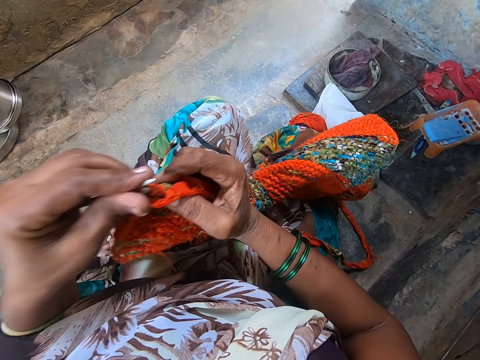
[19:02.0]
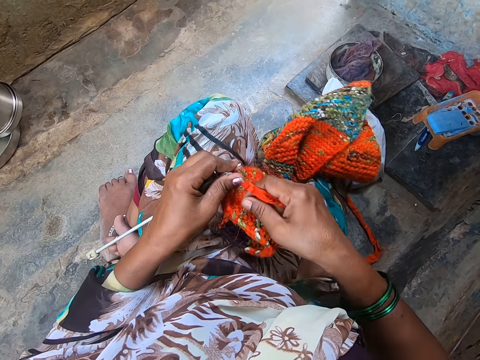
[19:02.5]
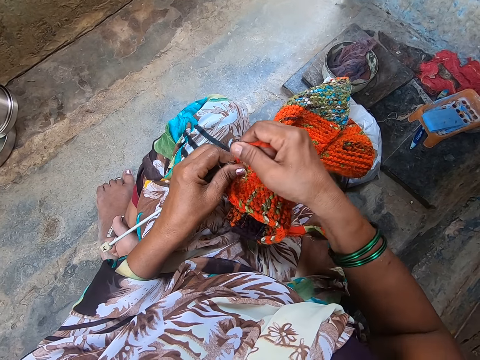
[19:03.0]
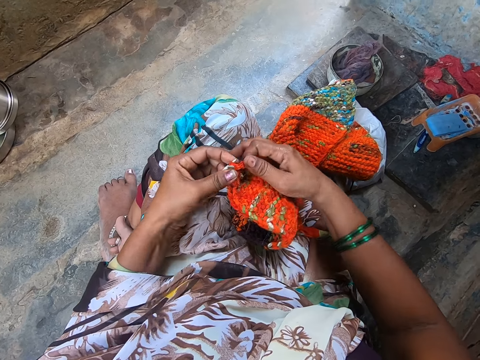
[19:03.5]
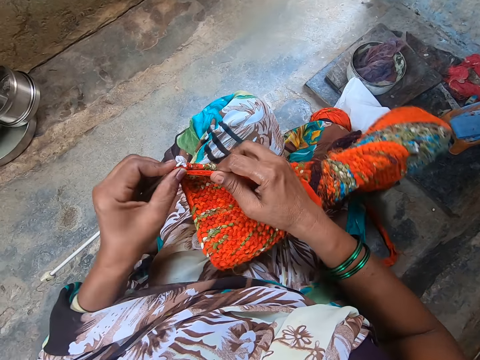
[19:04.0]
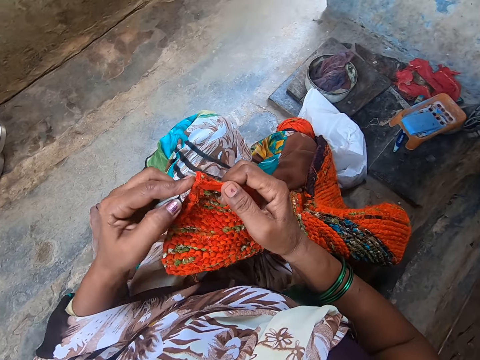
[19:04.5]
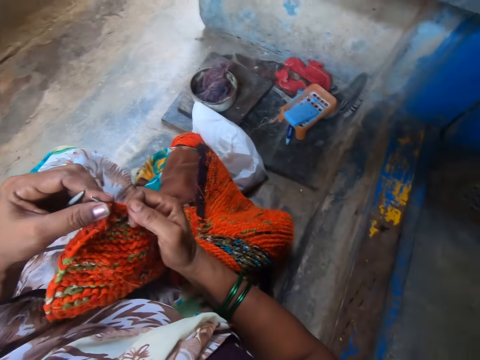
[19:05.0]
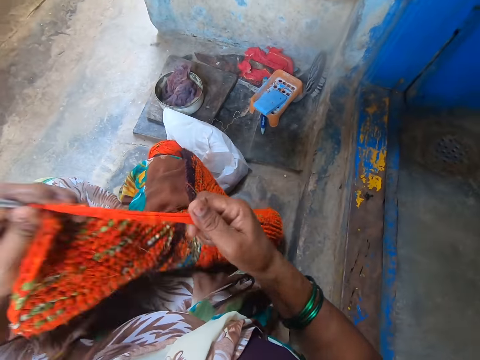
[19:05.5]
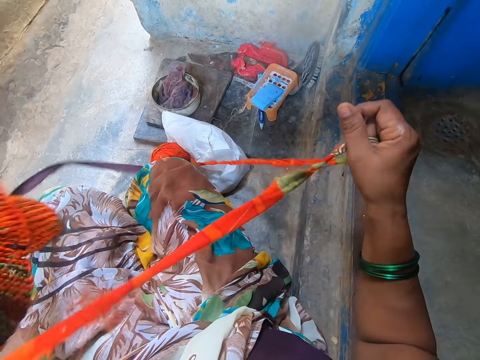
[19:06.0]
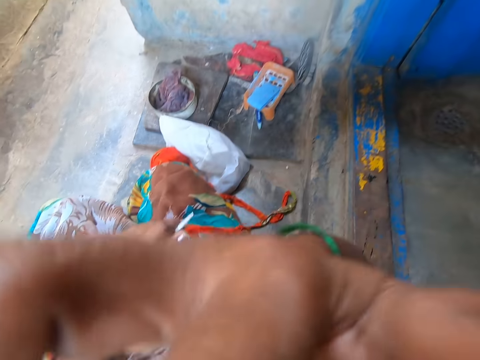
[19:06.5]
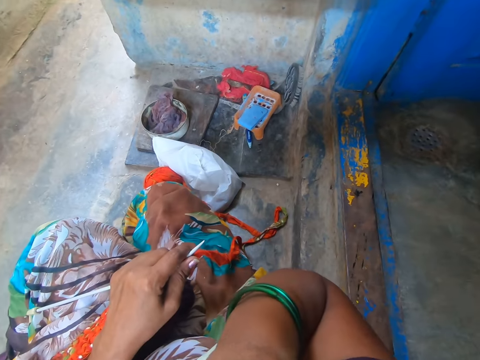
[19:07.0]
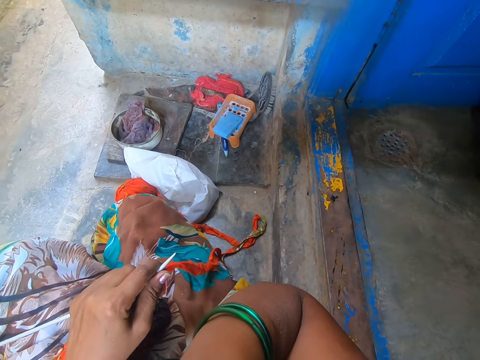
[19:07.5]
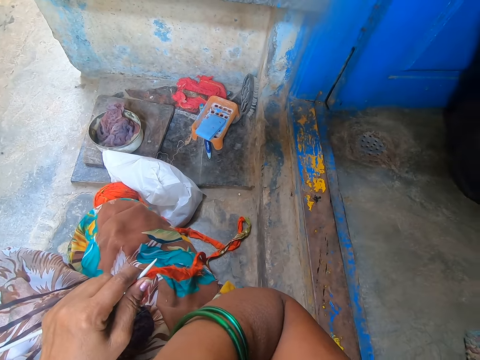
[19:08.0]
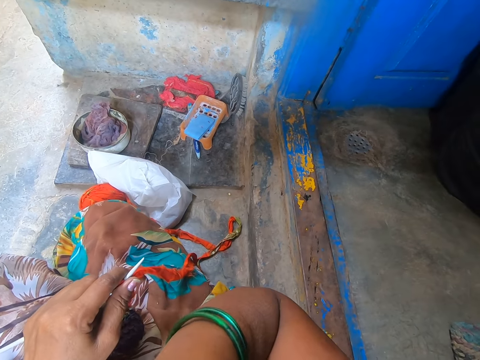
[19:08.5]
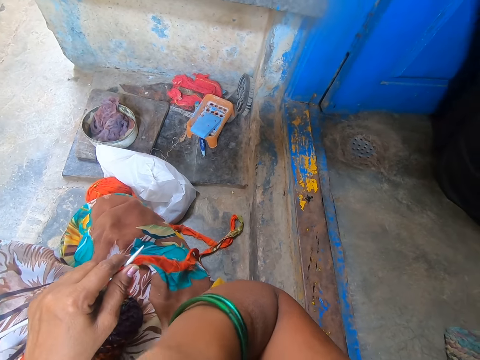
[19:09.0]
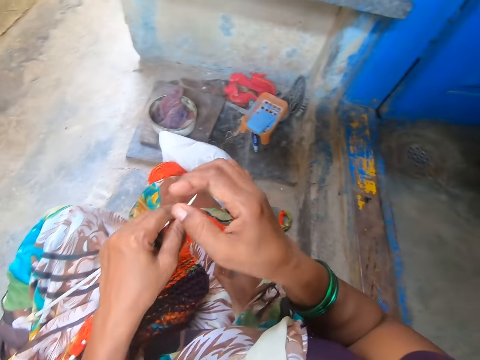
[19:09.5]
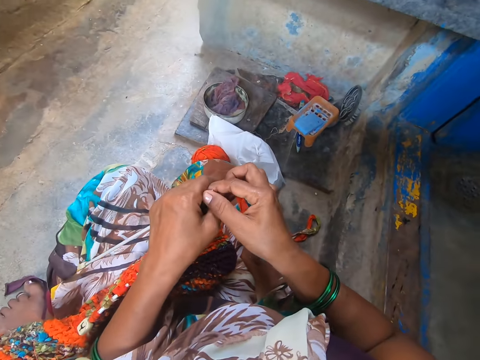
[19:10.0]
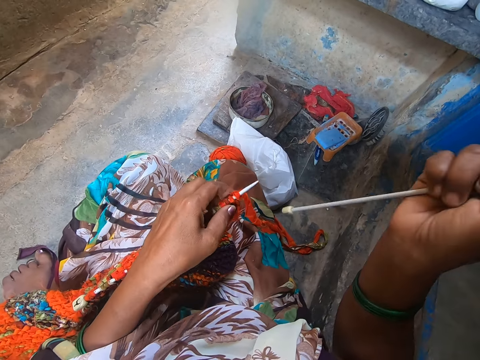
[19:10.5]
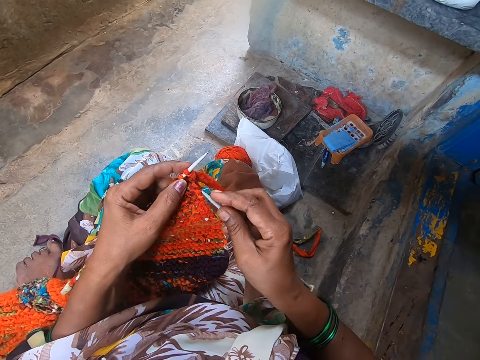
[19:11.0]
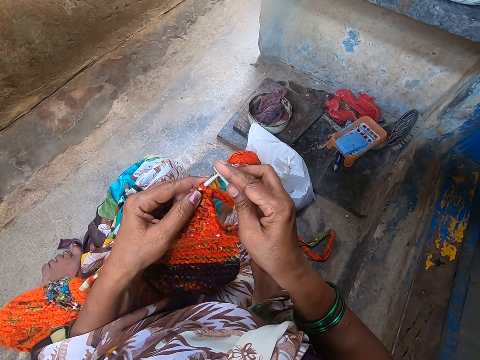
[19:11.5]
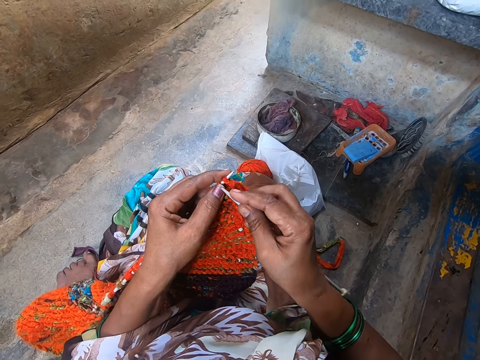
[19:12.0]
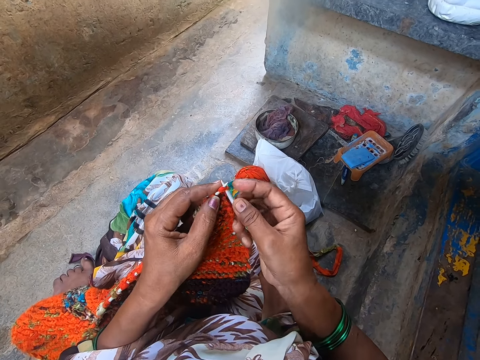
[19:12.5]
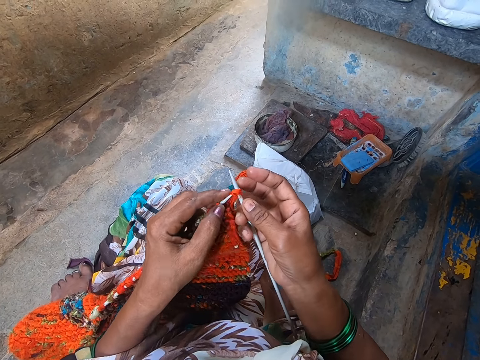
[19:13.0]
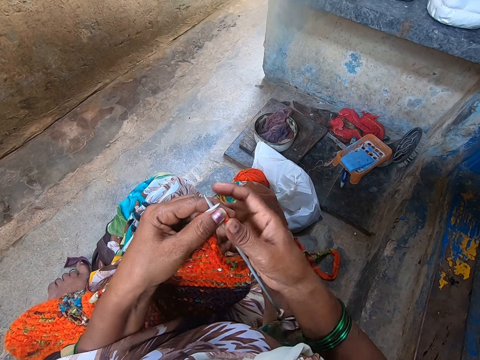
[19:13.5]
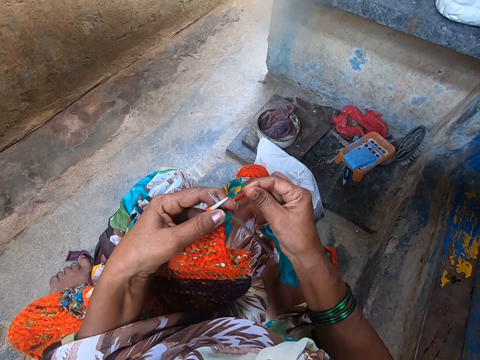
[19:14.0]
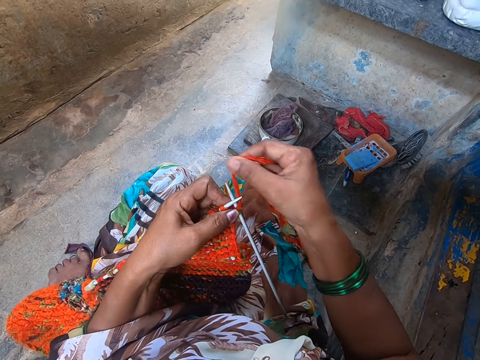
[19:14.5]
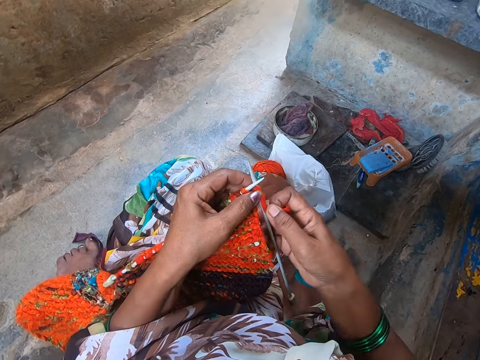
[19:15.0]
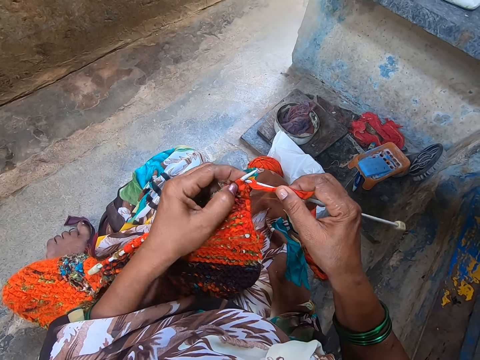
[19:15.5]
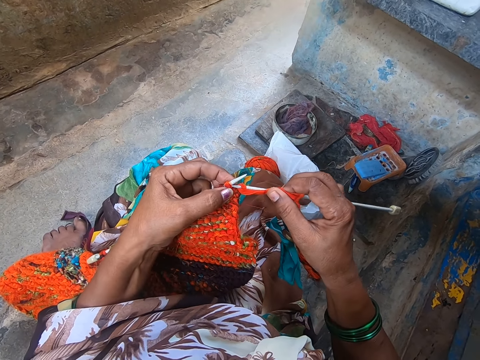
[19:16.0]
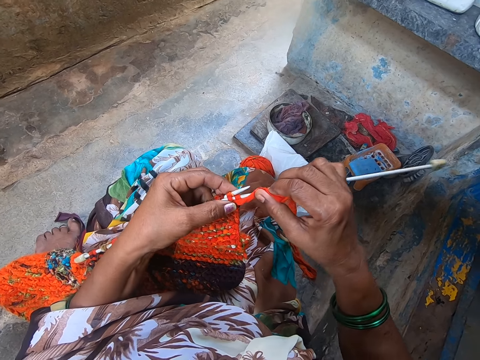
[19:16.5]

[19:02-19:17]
The camera wearer turns the crochet. She holds the knit fabric and the knitting needles with her left hand. She touches her face with her right hand. She holds a crochet hook. She passes a knitting needle from her left hand to her right hand. She knits the fabric with yarn and the knitting needles.

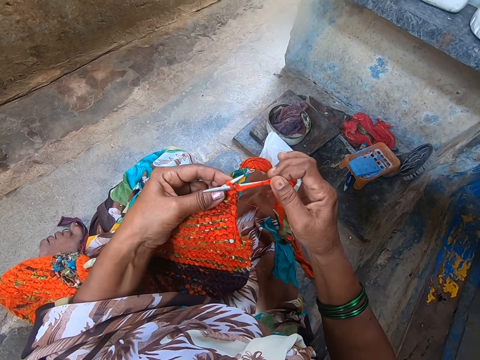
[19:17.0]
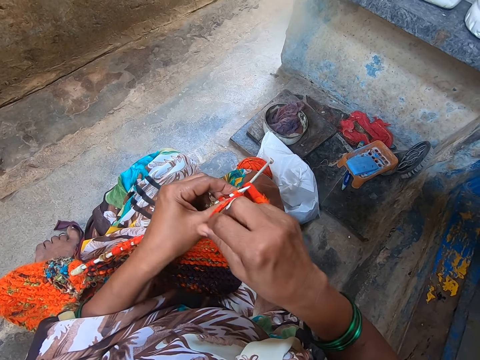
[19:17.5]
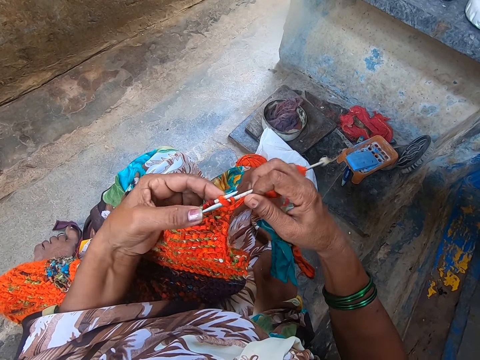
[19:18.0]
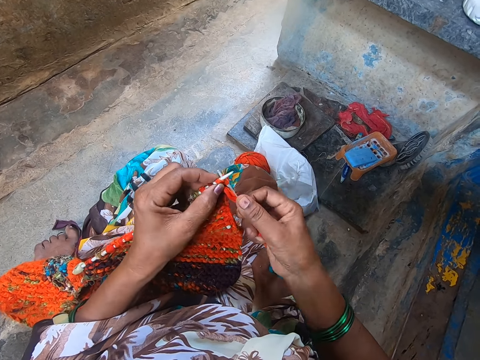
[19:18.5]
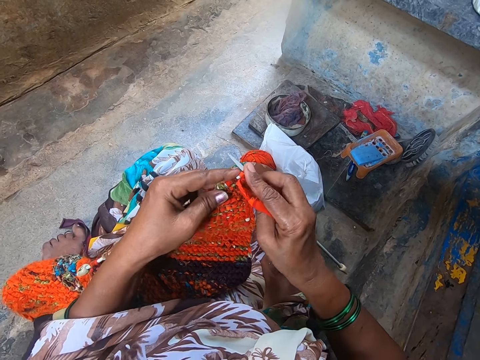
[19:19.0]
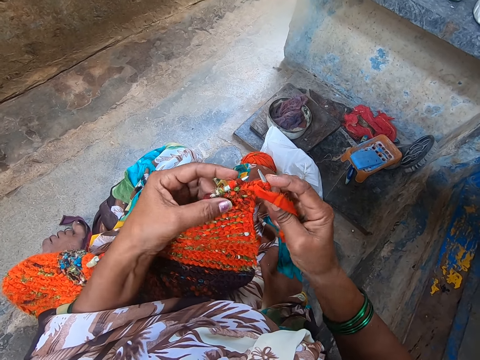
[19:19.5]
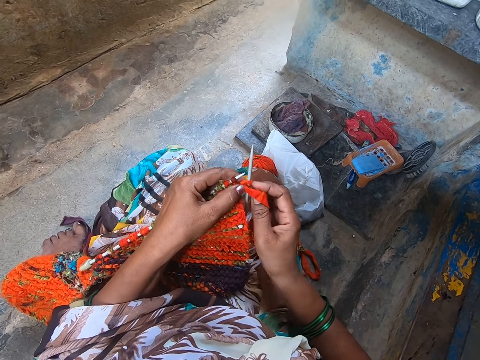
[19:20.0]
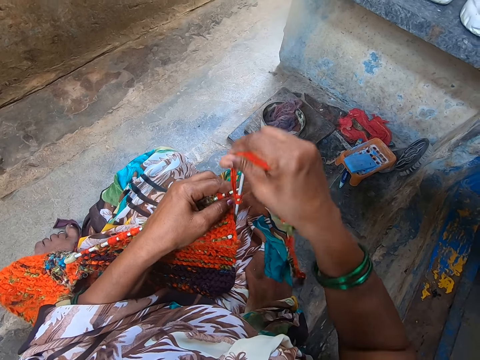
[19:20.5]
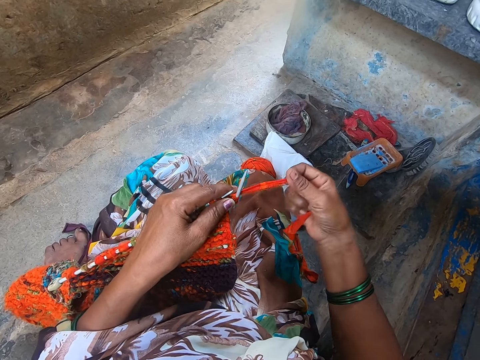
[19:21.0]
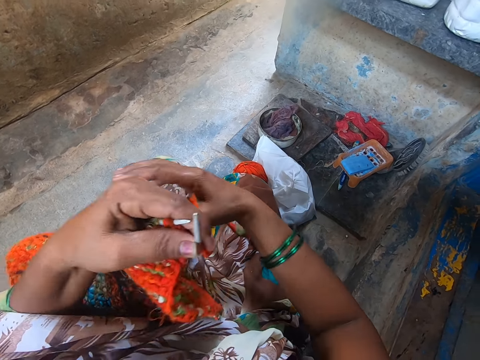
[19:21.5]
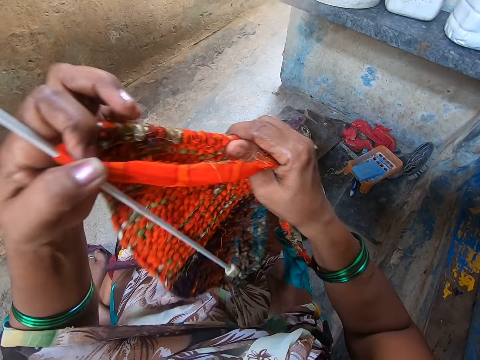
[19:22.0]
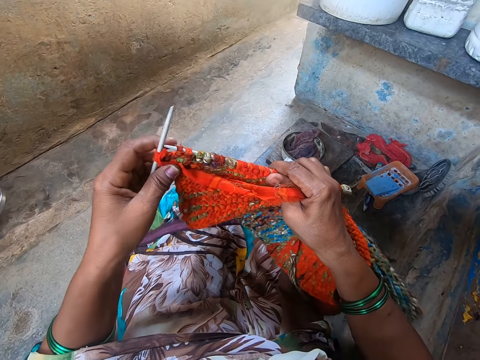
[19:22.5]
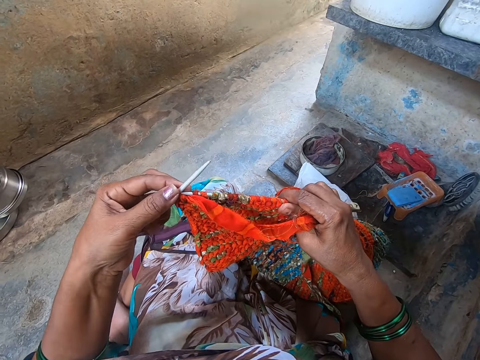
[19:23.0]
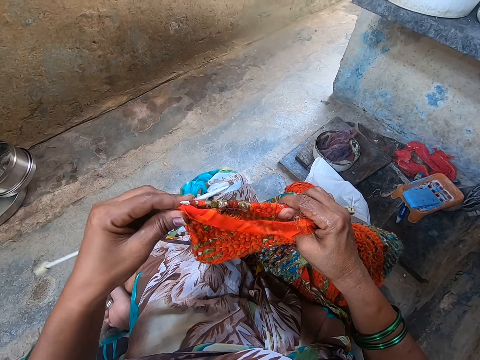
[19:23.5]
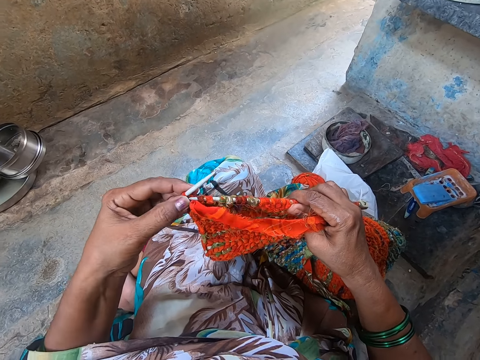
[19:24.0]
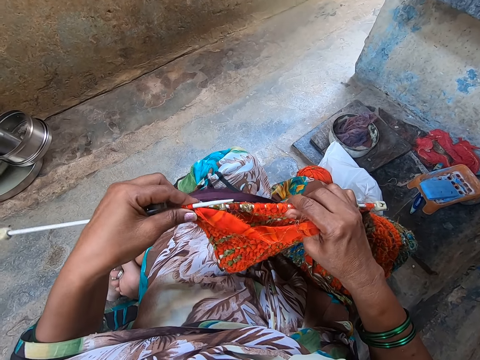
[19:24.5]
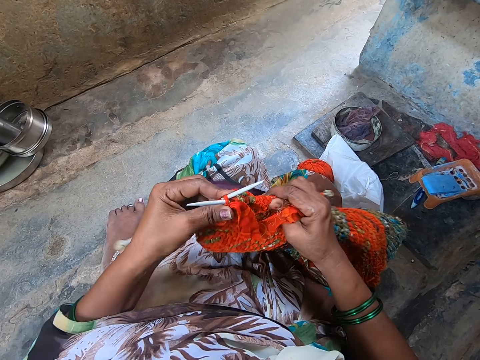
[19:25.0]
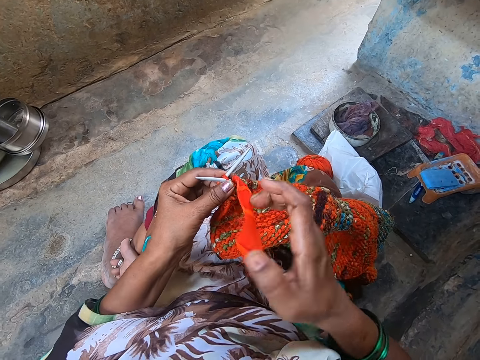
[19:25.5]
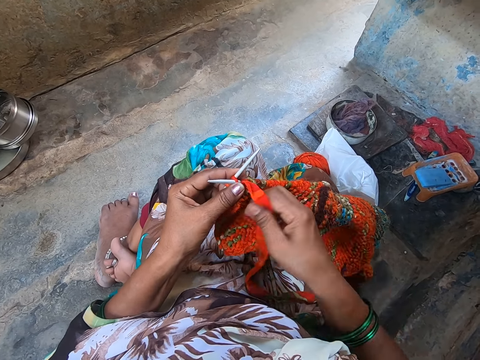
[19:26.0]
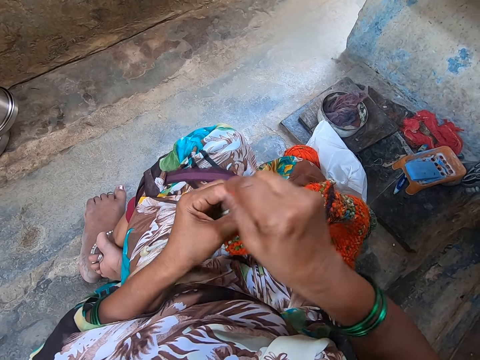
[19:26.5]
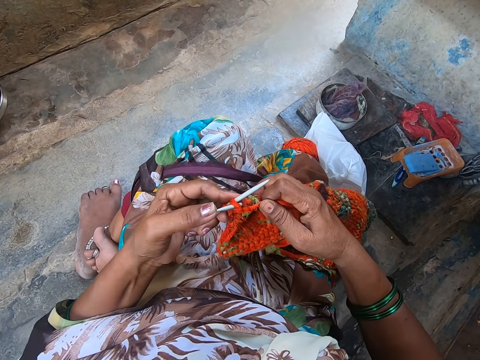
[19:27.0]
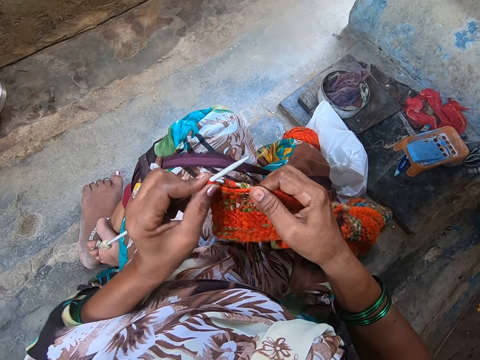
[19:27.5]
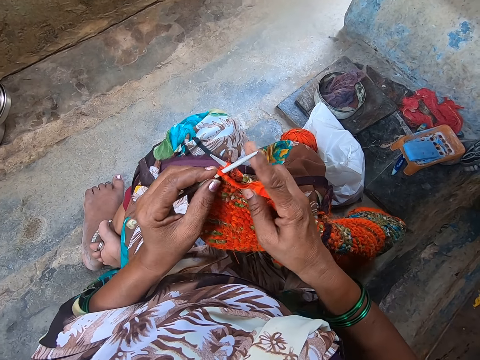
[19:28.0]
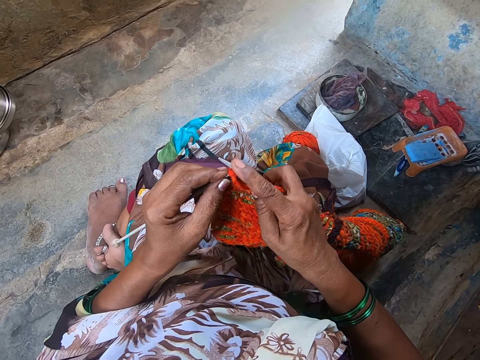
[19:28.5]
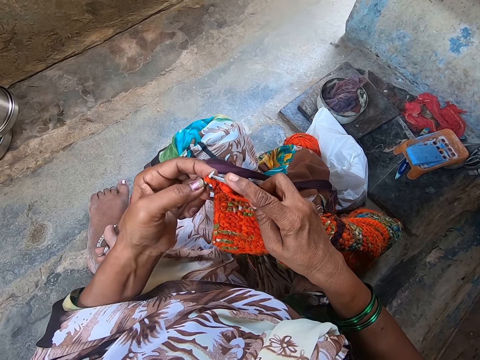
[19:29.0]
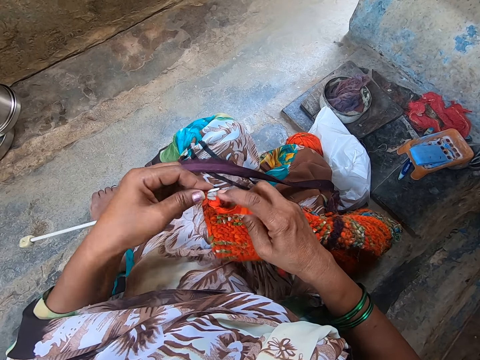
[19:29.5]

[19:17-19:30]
The camera wearer turns the crochet. They knit the crochet using a crochet hook.
